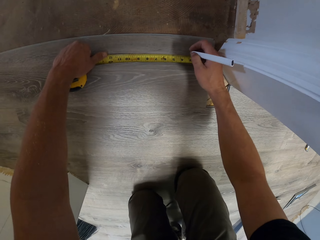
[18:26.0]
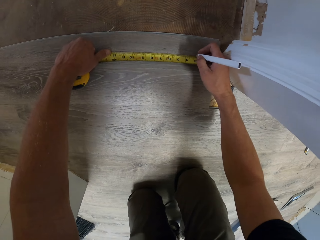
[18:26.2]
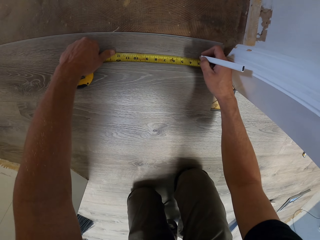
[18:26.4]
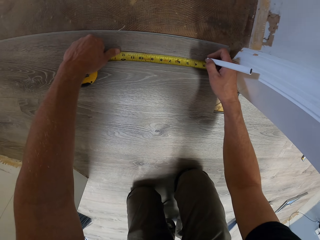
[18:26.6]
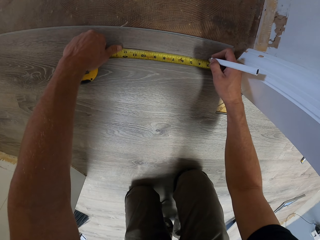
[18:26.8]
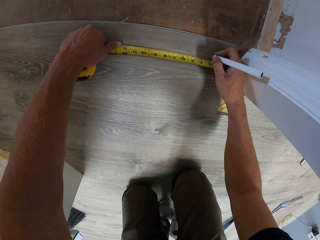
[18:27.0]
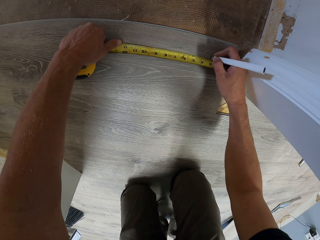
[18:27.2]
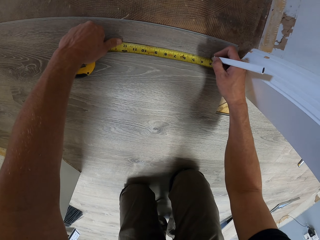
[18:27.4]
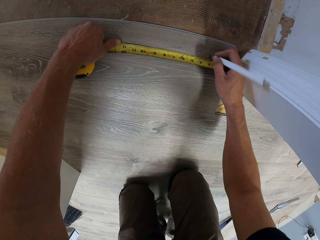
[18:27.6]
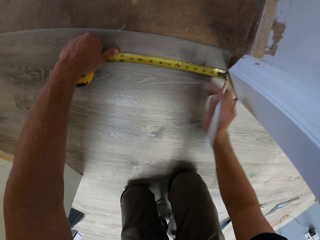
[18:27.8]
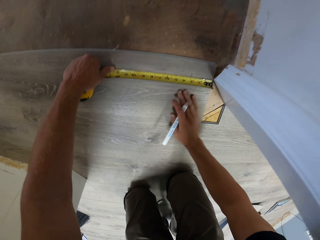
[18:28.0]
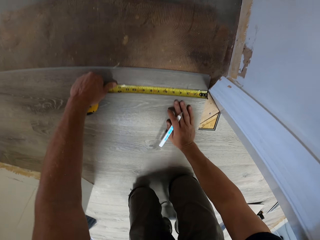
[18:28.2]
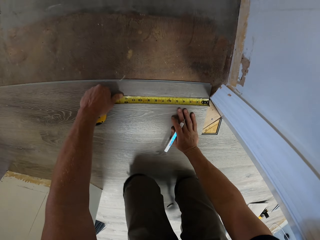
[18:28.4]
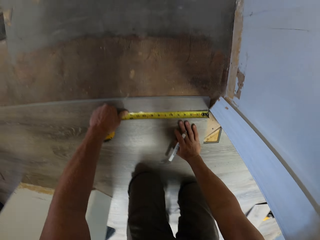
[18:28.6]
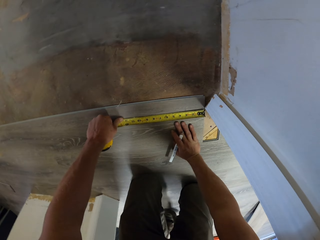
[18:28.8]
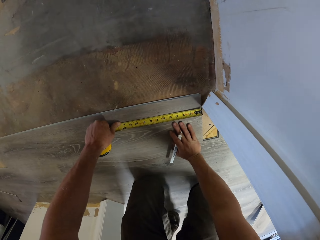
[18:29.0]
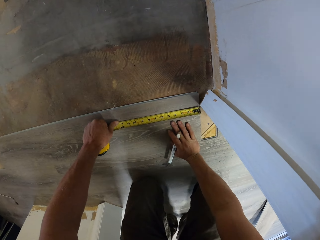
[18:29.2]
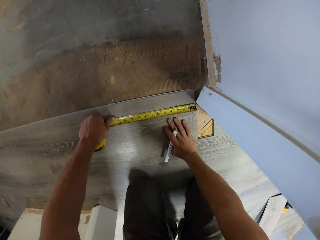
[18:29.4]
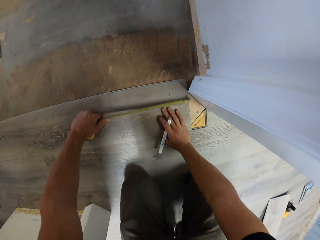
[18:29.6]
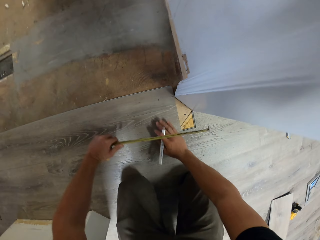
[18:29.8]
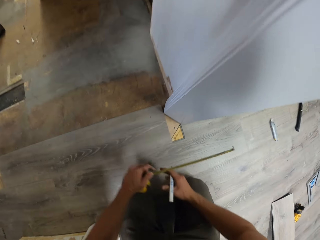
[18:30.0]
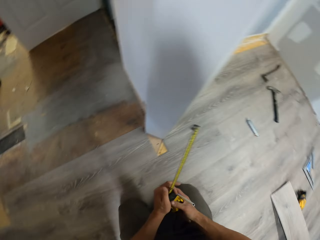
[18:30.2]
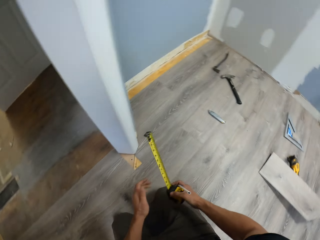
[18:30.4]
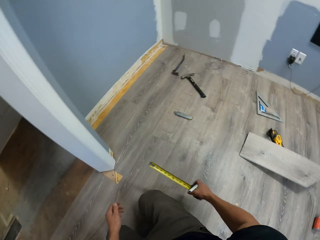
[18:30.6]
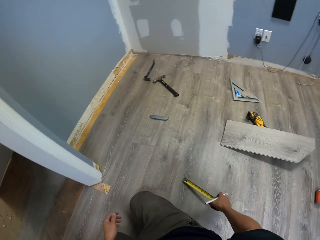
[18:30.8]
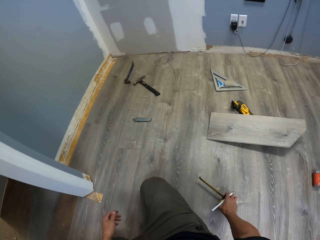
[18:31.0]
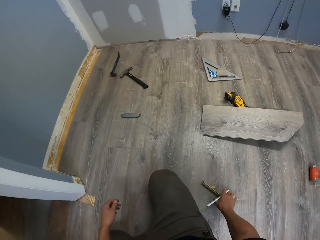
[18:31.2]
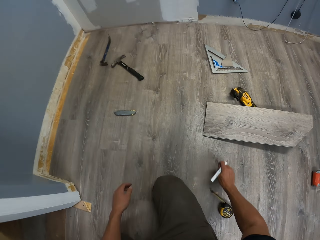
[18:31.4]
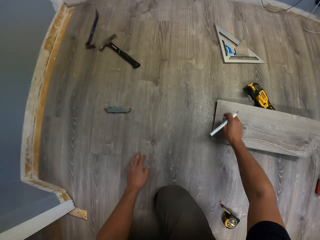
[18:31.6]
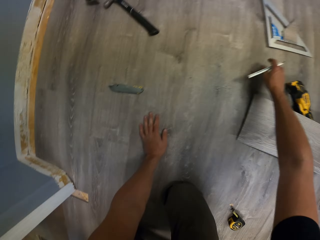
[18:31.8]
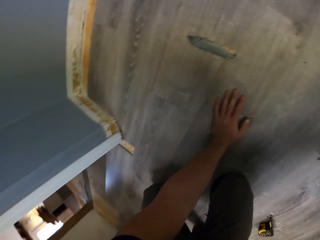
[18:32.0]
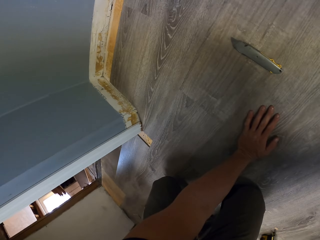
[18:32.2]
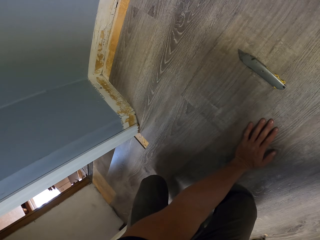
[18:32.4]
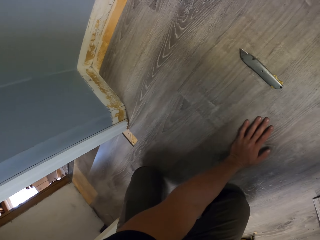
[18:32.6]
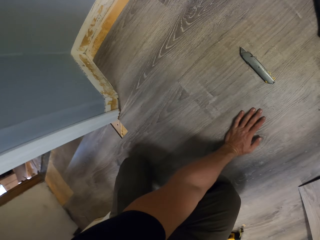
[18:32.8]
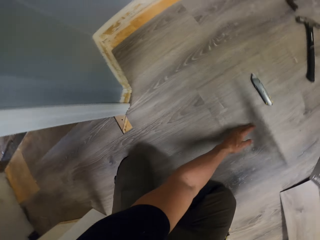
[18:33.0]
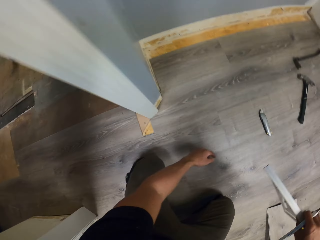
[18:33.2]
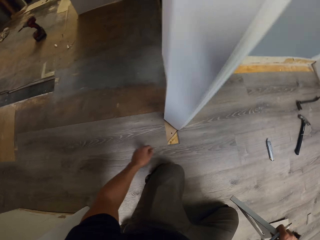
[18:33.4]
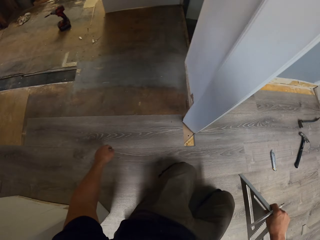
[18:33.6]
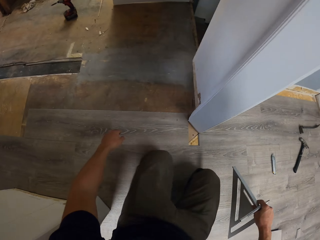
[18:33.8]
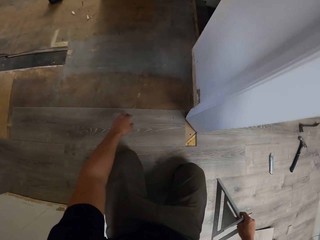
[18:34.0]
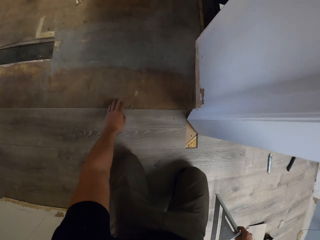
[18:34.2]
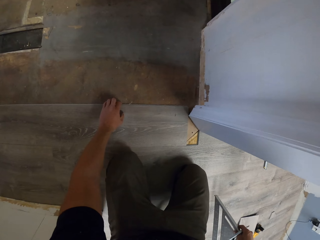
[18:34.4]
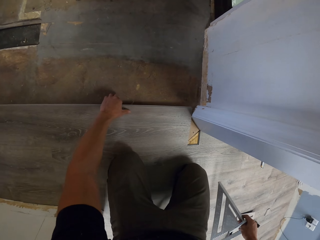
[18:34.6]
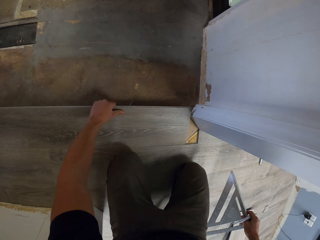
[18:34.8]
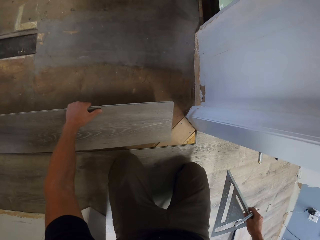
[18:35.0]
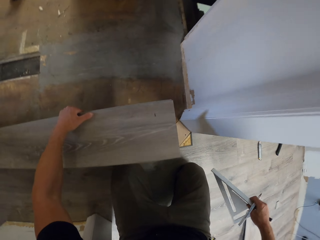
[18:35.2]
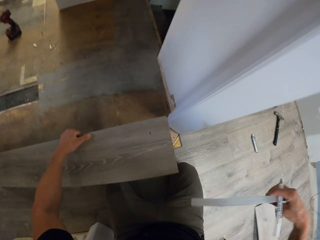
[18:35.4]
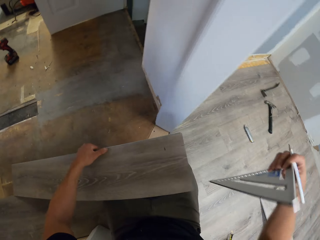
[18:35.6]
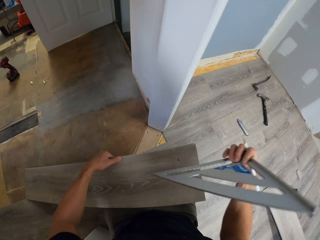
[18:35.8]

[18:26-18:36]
The camera wearer puts a mark on the tile using a pencil. They lean the right hand on the floor. They move the knees on the floor. They move the tape measure to the right hand. They drop the tape measure on the floor. They lean the left hand on the floor. They carry a square ruler with the right hand. They pick up a tile with the left hand.

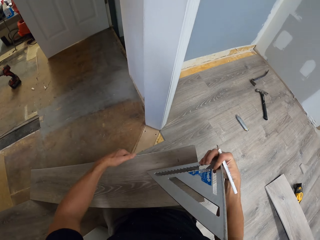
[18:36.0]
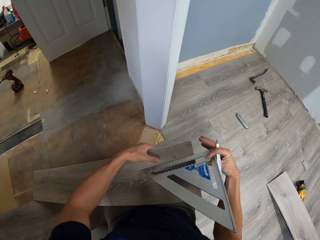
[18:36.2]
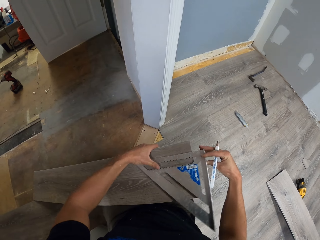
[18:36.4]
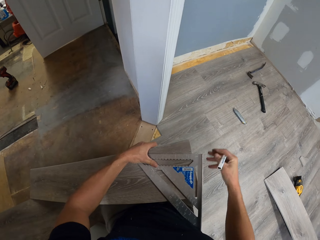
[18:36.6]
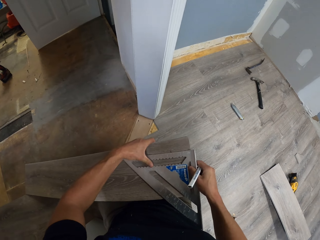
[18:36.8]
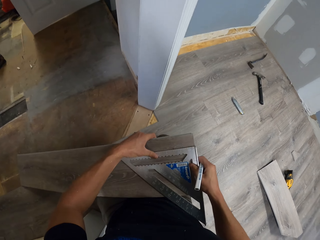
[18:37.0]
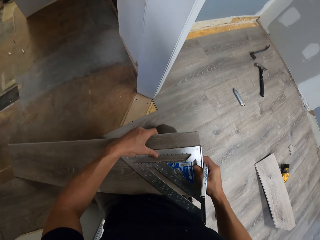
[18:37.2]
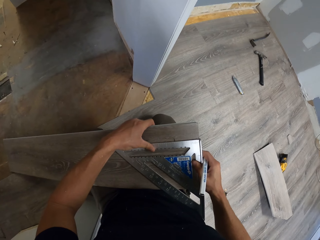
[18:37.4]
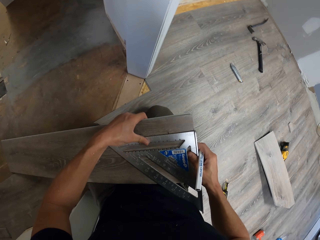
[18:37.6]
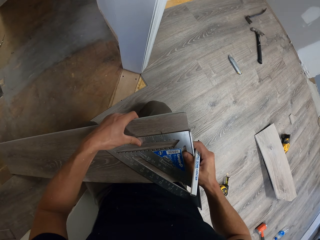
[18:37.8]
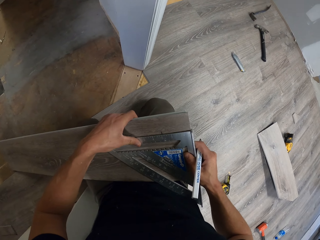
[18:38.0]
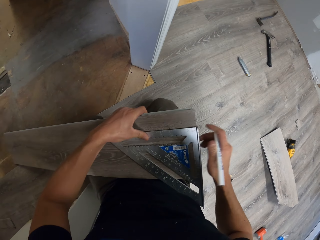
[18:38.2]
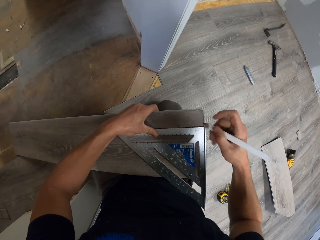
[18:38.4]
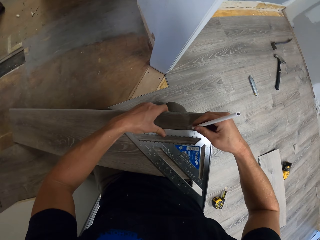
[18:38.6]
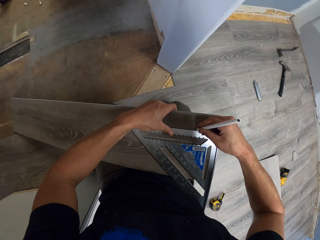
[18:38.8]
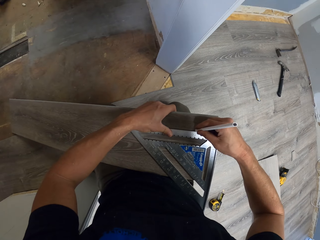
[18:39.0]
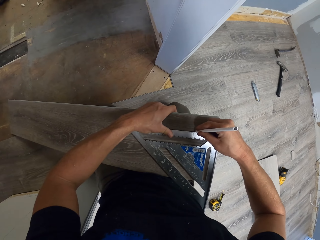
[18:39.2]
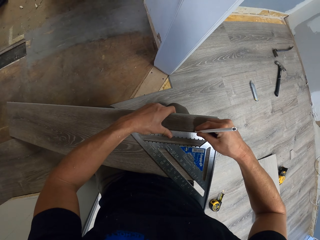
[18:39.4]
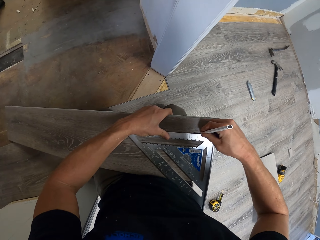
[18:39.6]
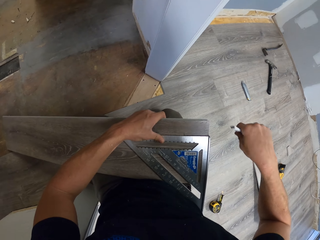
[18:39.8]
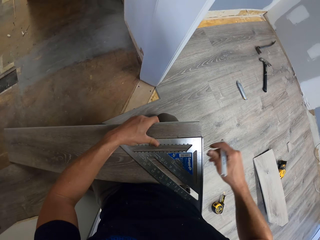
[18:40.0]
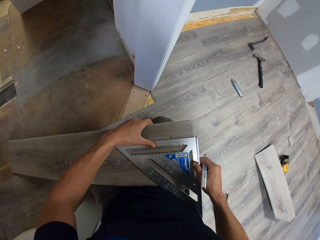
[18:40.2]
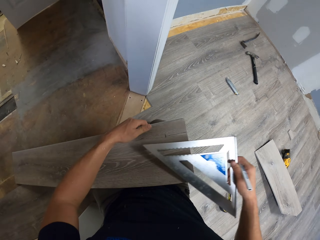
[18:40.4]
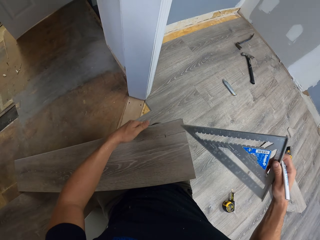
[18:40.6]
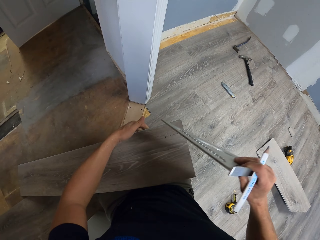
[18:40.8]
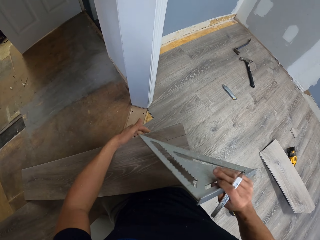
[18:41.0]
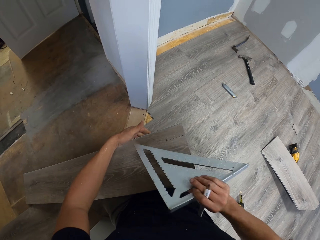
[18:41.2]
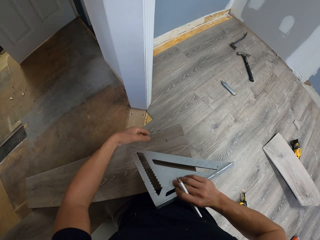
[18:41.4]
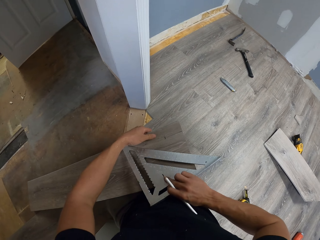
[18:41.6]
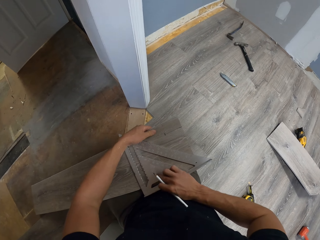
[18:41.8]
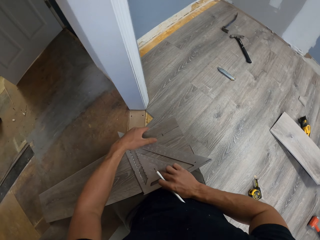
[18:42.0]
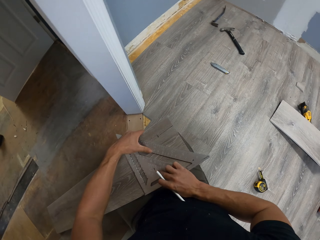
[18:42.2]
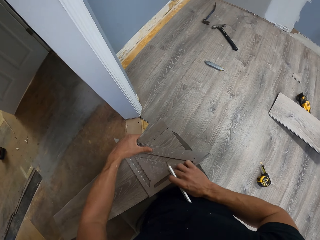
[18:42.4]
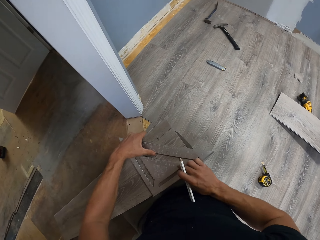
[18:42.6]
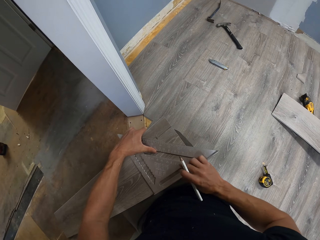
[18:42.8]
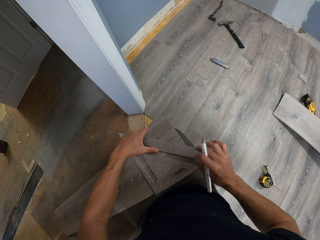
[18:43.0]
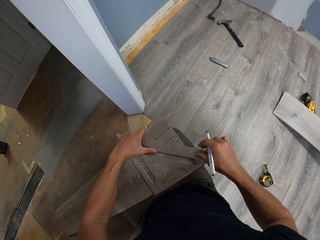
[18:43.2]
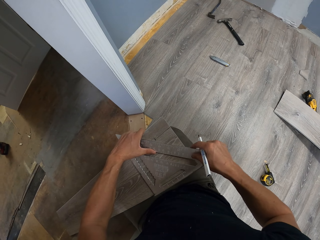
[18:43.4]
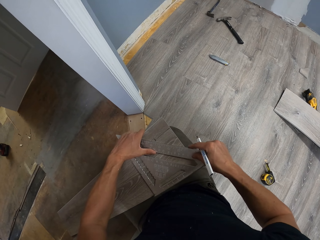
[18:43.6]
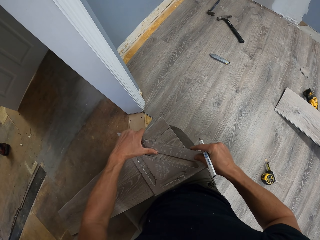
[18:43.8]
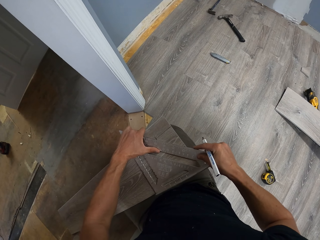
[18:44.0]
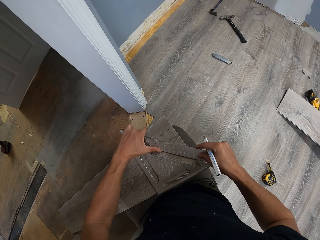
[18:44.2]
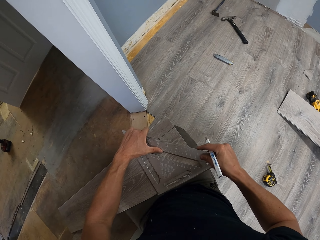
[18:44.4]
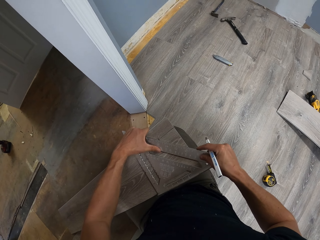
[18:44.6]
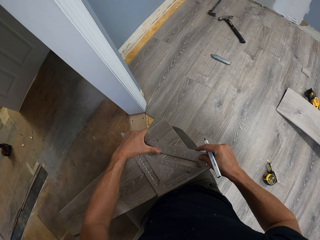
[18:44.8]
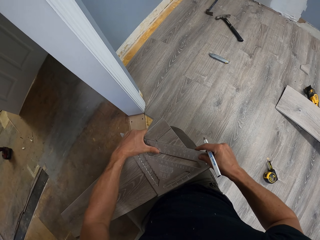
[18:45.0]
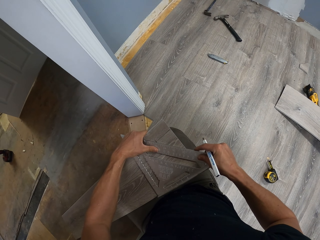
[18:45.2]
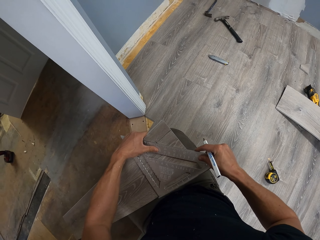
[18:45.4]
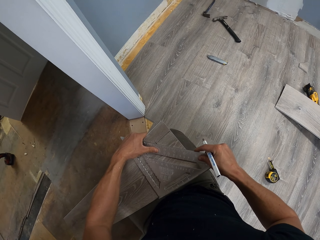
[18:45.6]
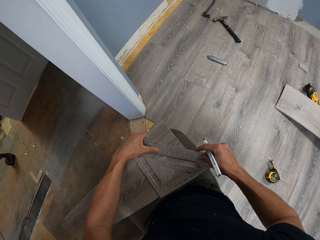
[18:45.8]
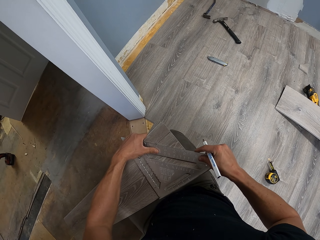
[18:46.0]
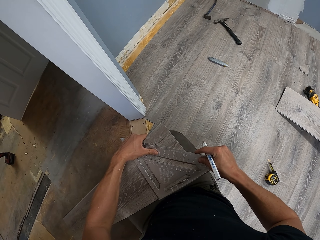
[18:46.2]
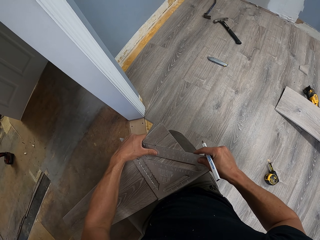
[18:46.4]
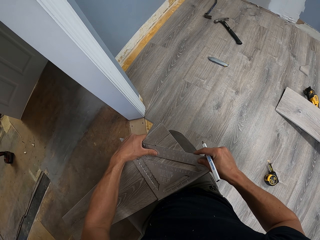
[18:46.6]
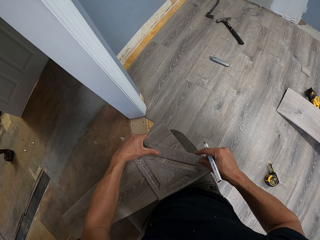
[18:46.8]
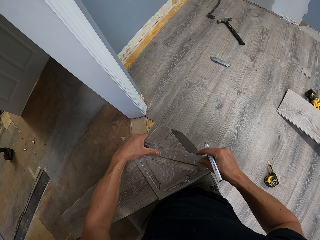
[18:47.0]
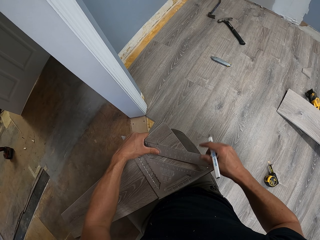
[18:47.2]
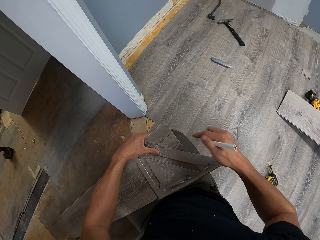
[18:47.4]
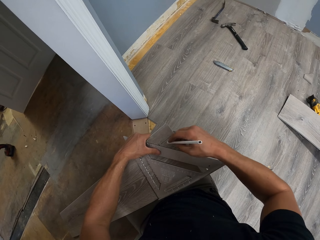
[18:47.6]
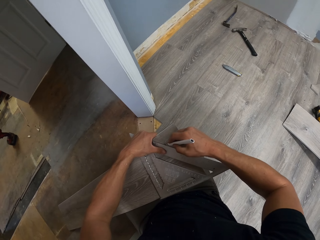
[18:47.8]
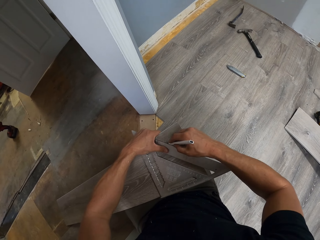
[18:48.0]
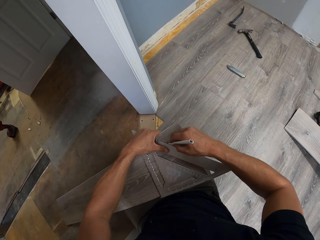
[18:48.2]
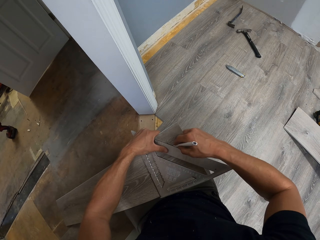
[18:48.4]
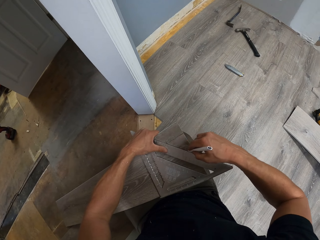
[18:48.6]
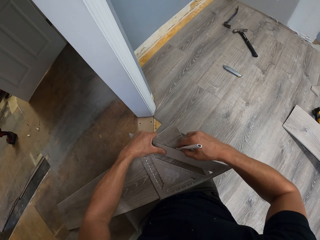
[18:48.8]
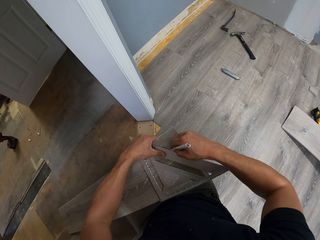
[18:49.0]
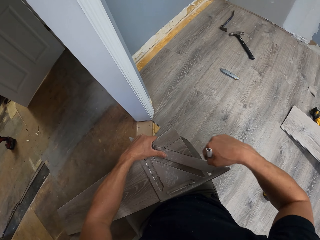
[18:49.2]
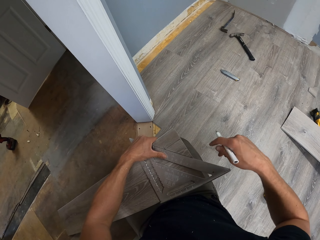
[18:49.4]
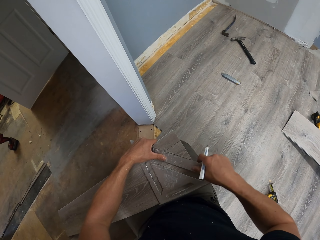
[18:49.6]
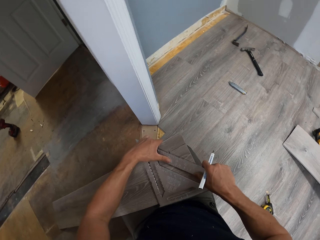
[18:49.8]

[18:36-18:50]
The camera wearer puts a square ruler on the tile. They measure the wood tile. They stare at the square ruler. They put a mark on the tile using a pencil or pen. They turn the square ruler. They put the square ruler on the tile. They move the square ruler on the tile. They put a mark on the tile using the pencil.
